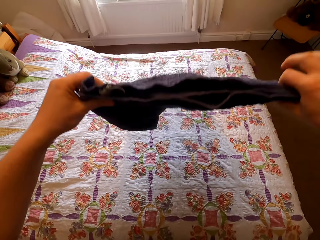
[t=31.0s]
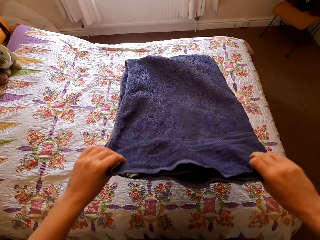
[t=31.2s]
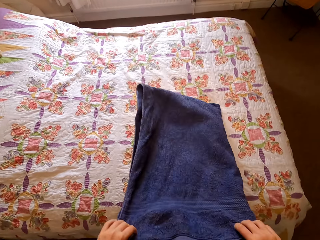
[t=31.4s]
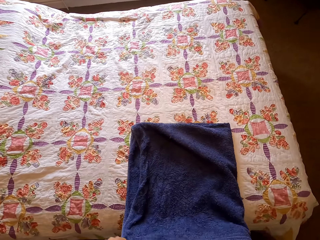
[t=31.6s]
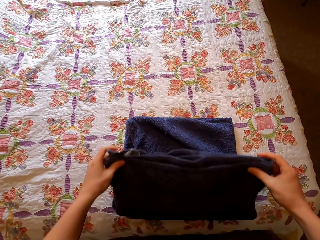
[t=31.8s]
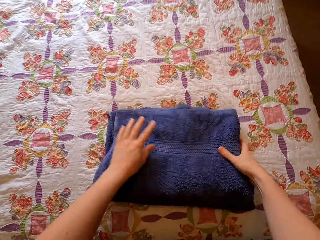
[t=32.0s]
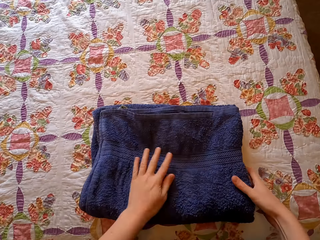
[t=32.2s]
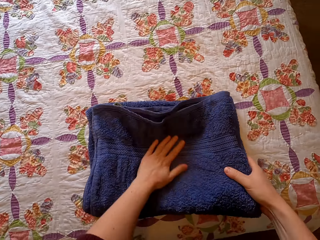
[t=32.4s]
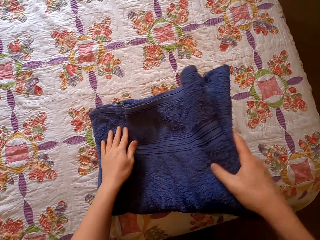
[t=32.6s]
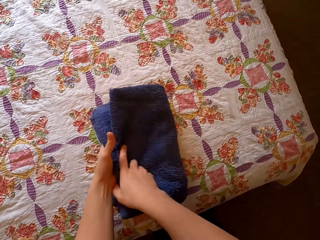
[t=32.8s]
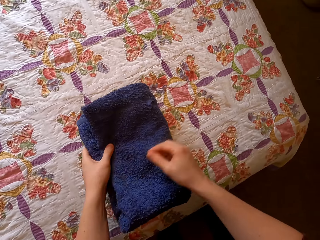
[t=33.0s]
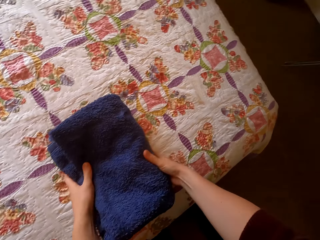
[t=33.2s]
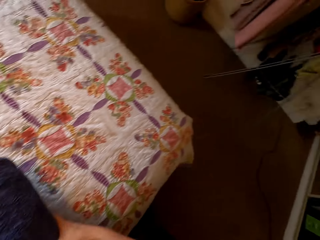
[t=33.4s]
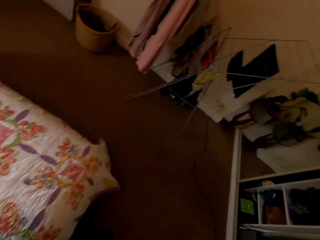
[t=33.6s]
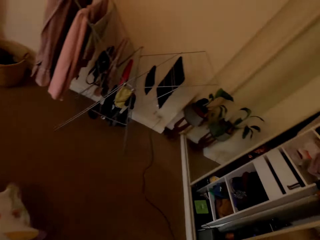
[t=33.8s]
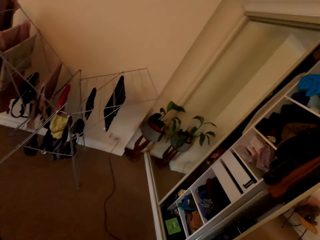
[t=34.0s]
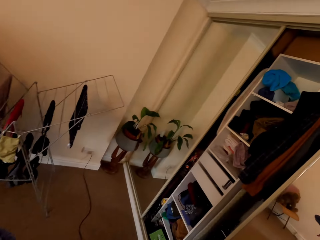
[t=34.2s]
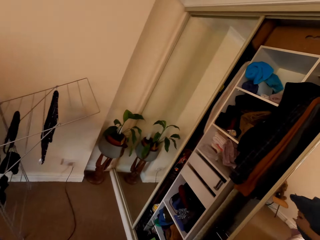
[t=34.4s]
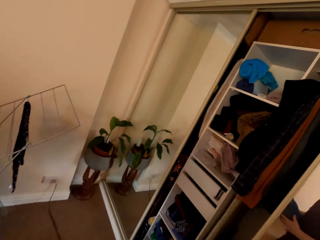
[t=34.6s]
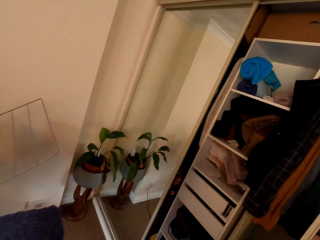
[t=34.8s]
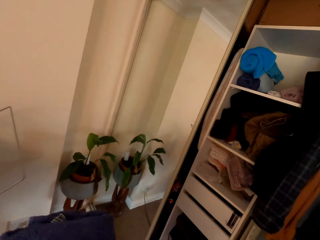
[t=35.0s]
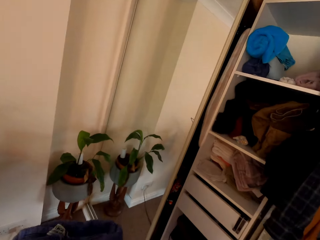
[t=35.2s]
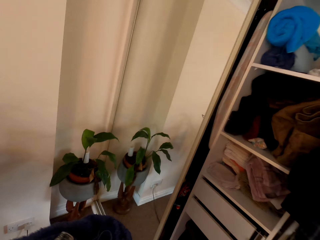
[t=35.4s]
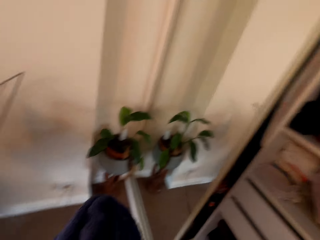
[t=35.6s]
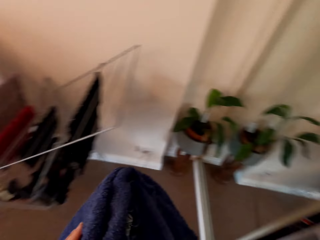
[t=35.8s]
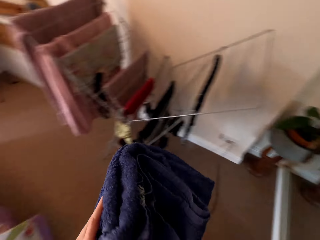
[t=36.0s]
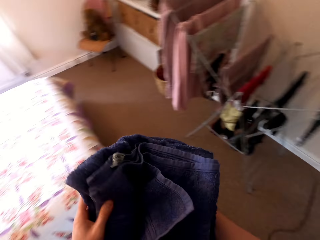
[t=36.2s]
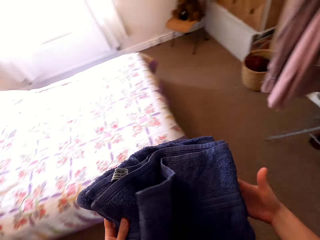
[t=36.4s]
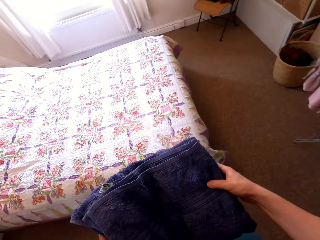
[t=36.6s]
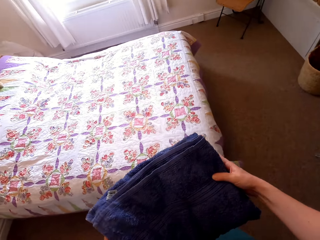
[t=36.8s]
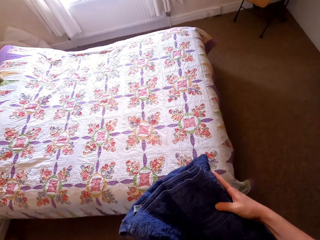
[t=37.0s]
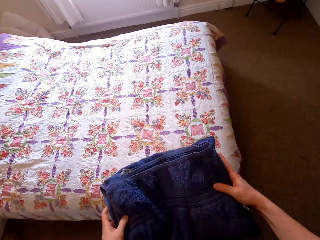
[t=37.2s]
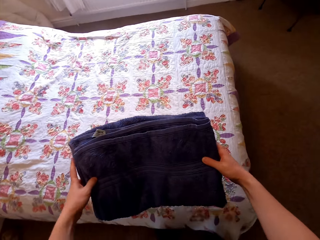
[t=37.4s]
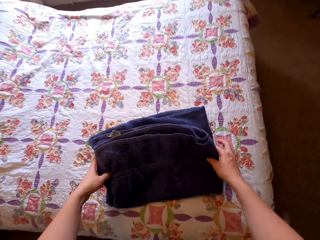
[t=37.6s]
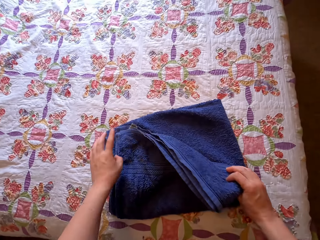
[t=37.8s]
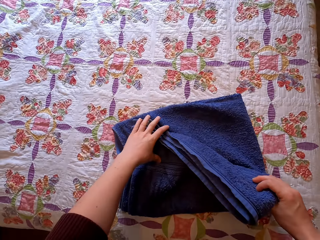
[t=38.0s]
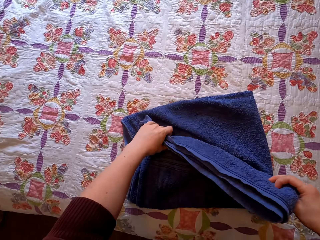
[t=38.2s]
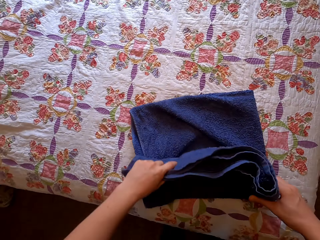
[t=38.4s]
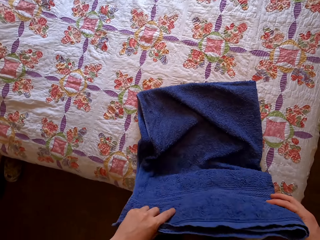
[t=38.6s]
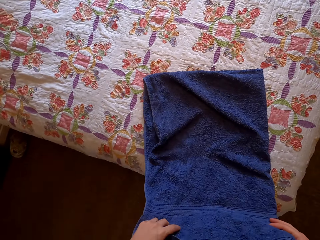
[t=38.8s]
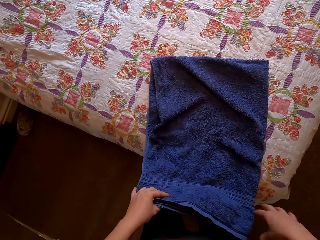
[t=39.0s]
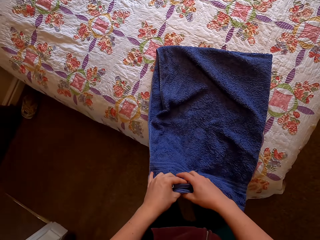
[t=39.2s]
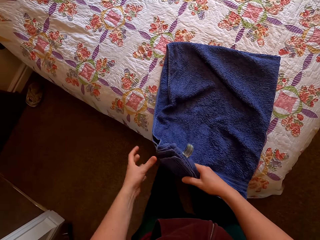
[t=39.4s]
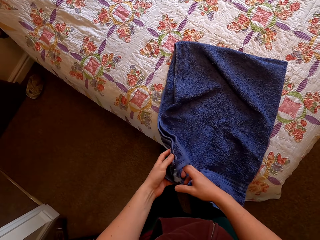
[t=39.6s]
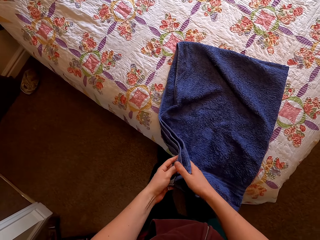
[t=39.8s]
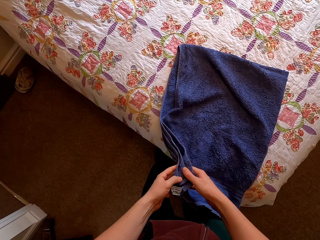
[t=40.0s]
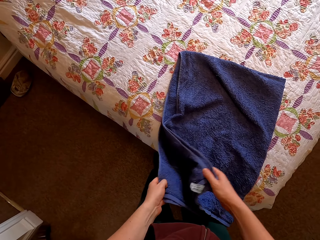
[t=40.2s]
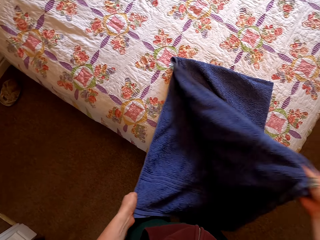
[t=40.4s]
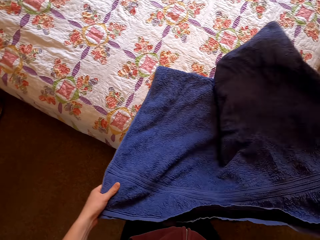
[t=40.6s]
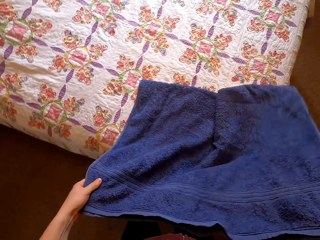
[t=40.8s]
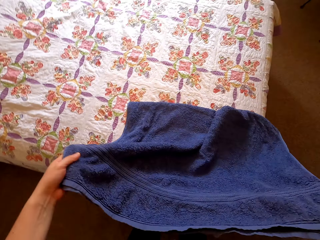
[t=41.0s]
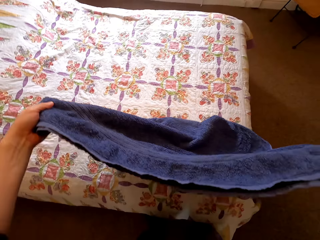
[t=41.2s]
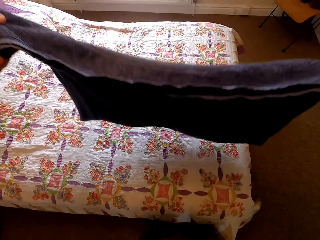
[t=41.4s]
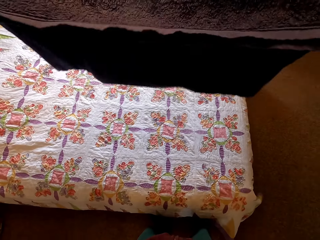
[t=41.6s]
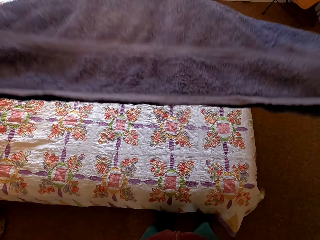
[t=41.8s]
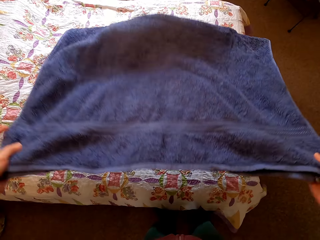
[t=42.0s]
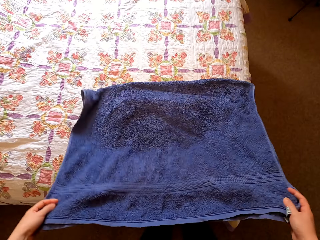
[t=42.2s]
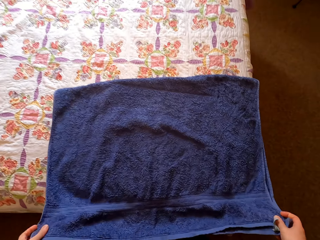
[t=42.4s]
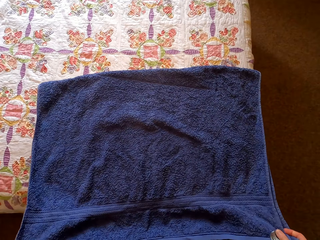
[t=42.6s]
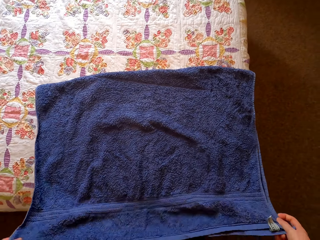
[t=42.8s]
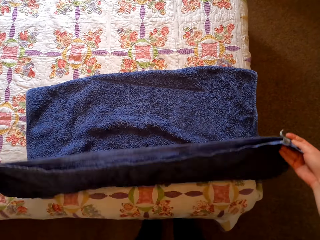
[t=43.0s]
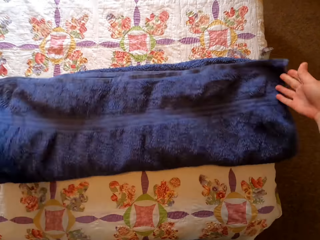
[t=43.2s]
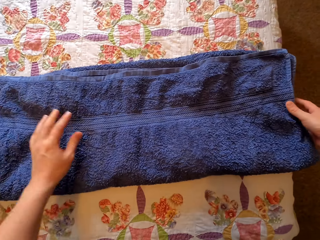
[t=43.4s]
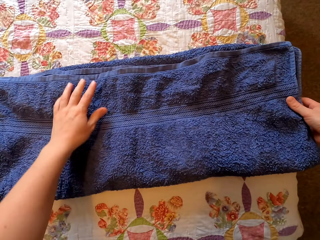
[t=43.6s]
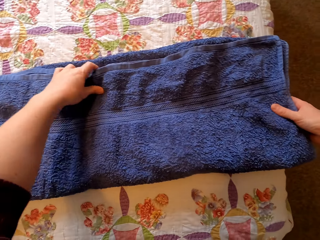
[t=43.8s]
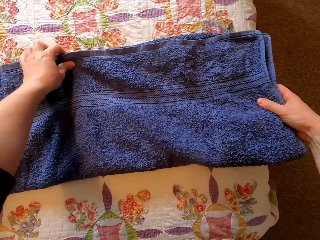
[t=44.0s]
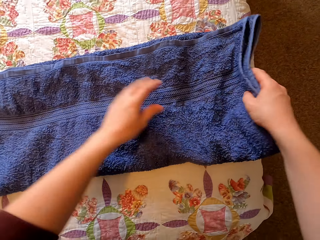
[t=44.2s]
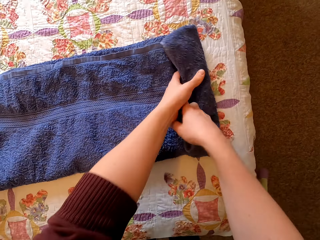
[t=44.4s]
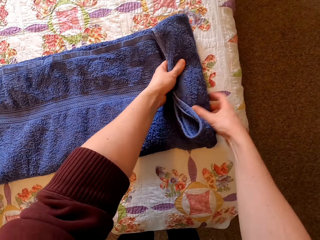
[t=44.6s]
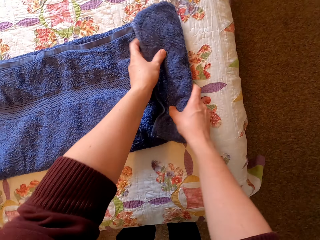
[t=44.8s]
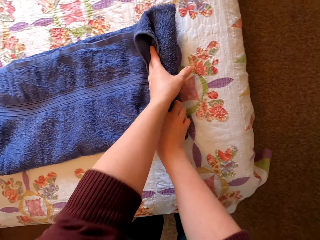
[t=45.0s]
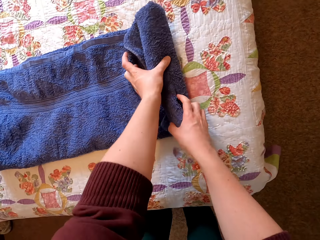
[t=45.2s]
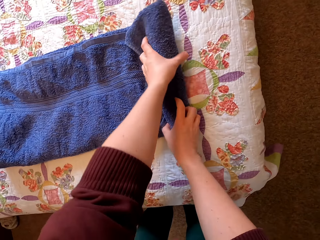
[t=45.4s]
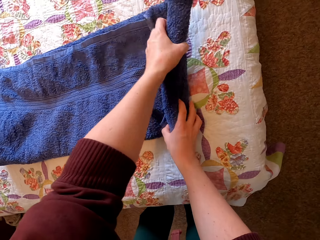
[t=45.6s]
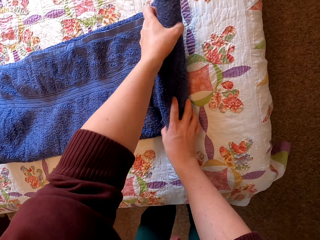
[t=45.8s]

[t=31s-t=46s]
The camera wearer straightens the towel on the bed. They fold the towel. They fold the towel again. They take the towel and turn around. They stretch the towel and turn around. They put the towel on the bed. They straighten the towel. They fold the towel. They lift the towel. They put the towel on the bed. They fold the towel.

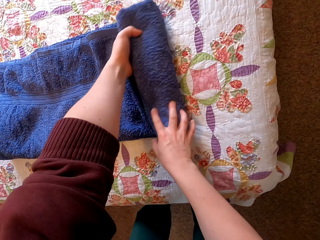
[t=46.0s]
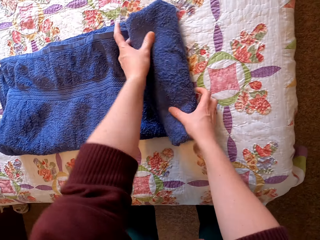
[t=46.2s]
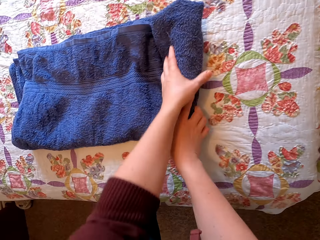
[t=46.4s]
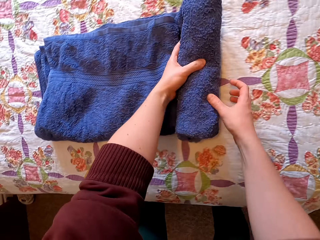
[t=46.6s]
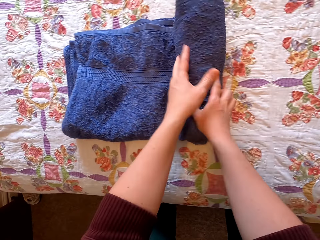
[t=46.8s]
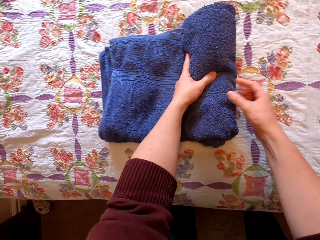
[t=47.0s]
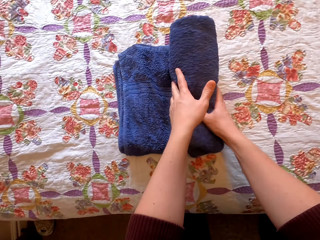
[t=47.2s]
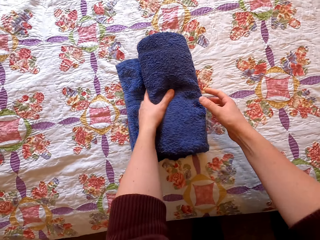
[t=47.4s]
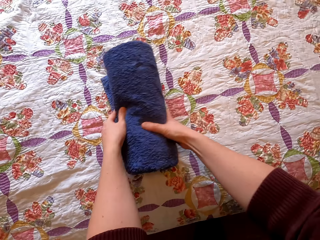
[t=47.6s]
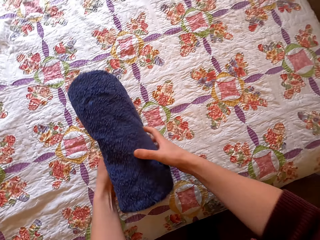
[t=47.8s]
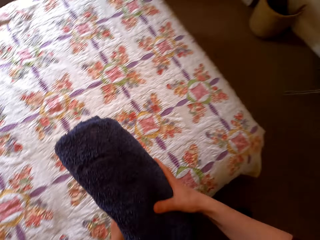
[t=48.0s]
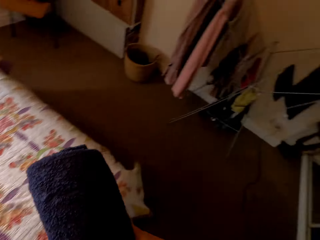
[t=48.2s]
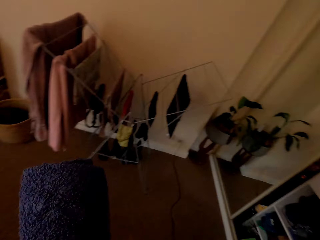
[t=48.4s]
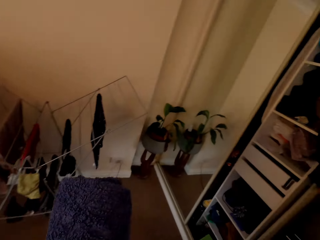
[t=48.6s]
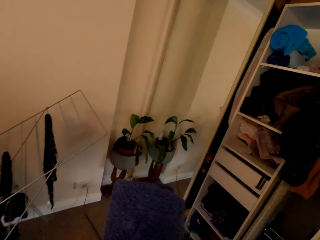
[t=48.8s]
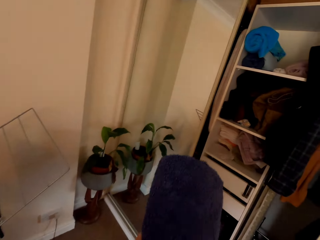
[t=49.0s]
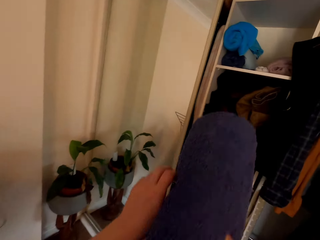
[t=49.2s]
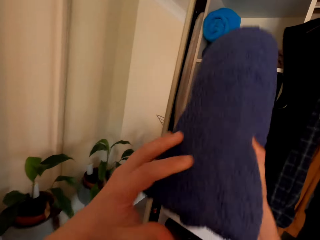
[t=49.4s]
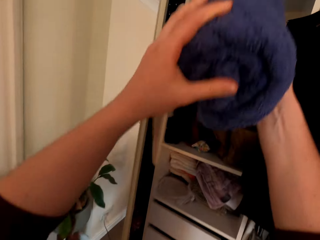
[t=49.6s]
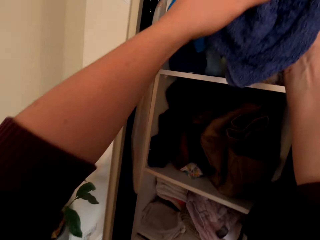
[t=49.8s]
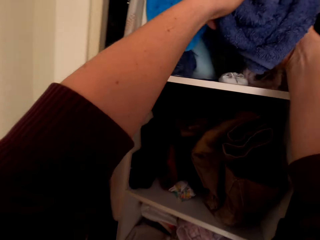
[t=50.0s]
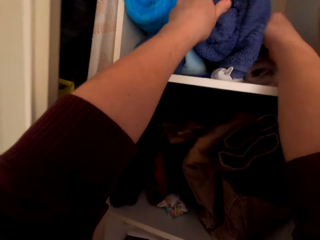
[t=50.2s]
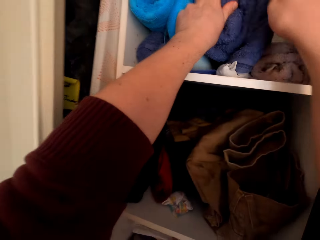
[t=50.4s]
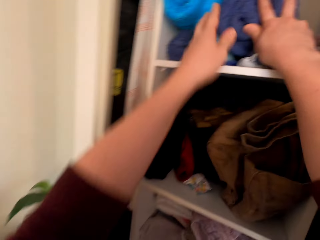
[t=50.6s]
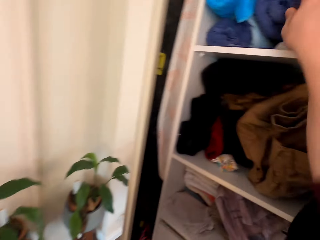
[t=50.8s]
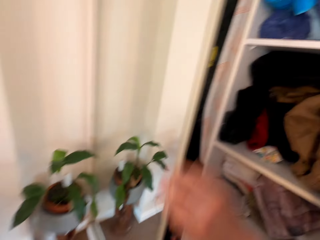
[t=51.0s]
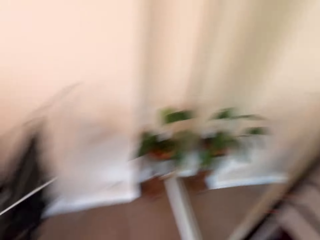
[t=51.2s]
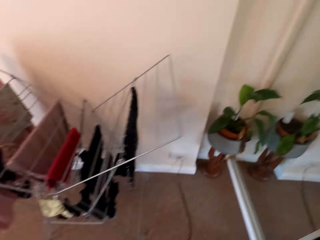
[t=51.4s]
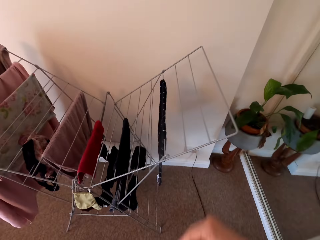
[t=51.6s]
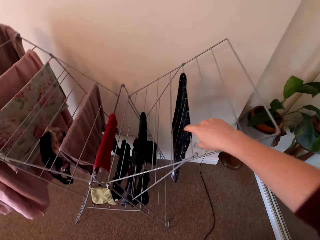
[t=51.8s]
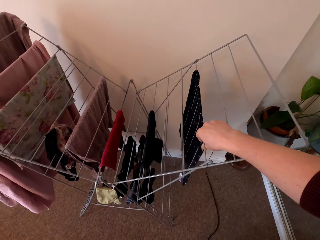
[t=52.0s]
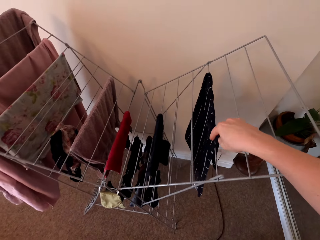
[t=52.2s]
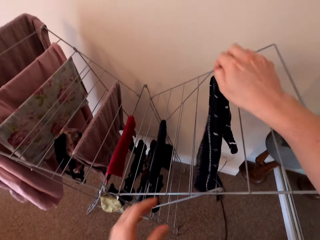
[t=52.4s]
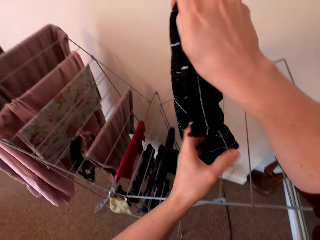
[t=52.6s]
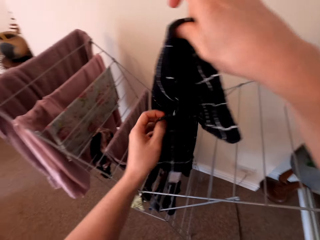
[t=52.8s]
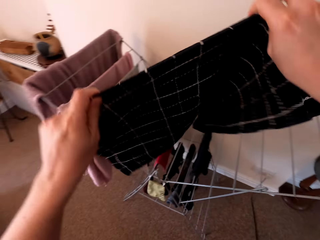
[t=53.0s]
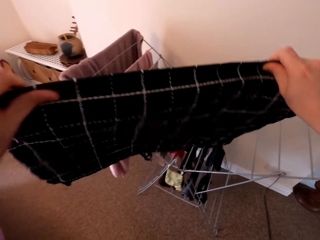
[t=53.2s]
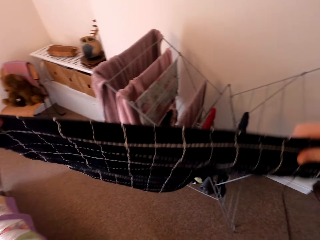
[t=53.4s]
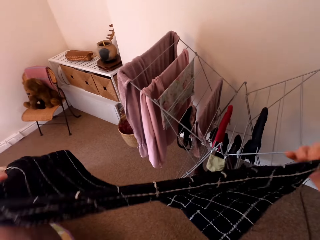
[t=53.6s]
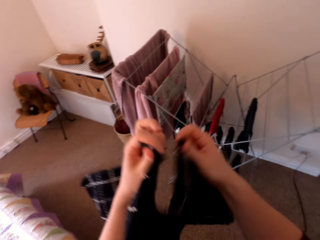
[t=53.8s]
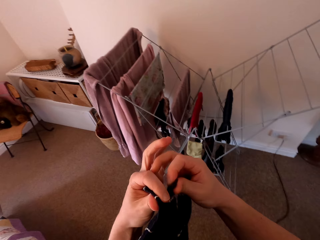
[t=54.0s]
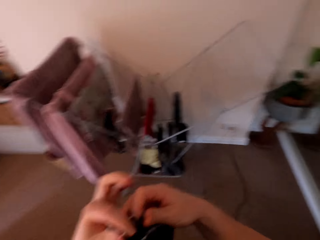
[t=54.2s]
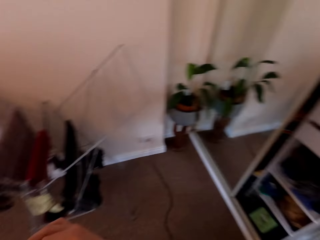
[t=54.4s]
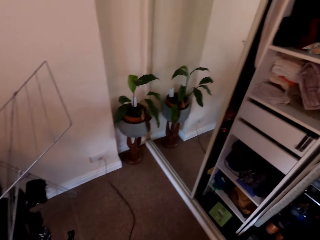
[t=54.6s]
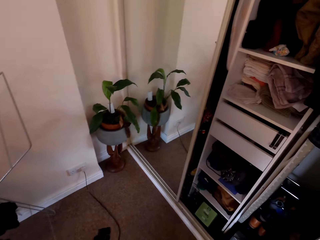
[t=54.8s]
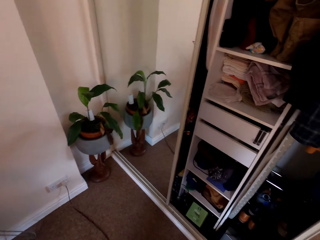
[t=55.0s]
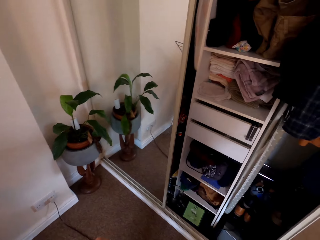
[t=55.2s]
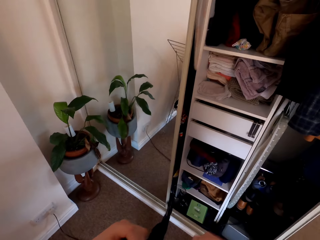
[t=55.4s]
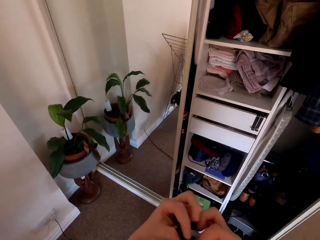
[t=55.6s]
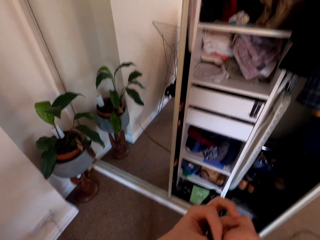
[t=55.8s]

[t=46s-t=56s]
The camera wearer folds the towel. They take the towel and turn around. They put the towel in the wardrobe. They turn around. They take a small towel or face towel from the hanger stand. They fold the face towel. They turn around.
